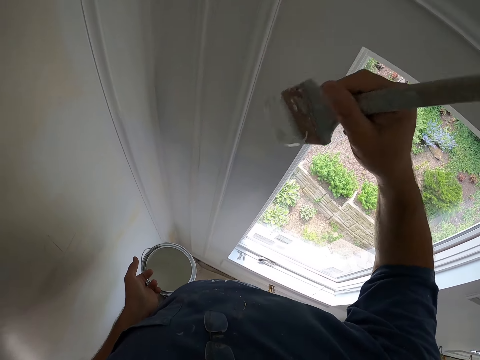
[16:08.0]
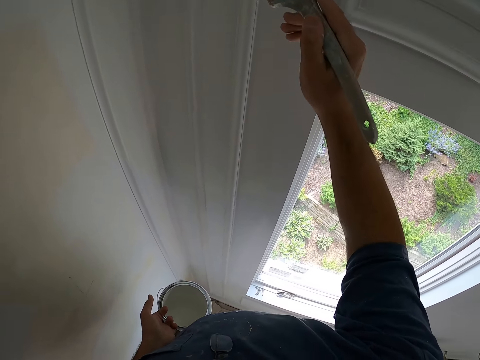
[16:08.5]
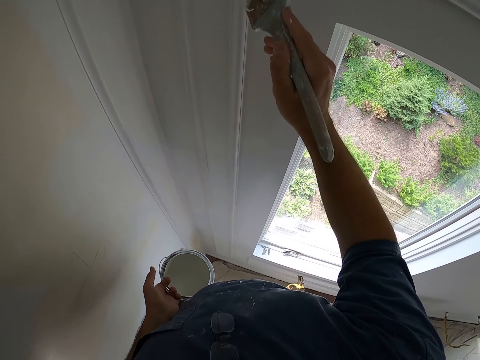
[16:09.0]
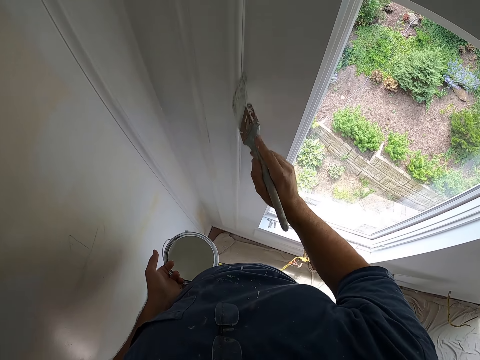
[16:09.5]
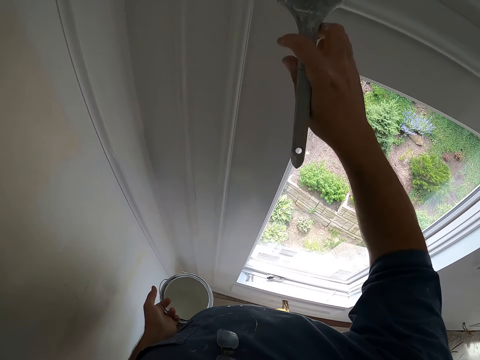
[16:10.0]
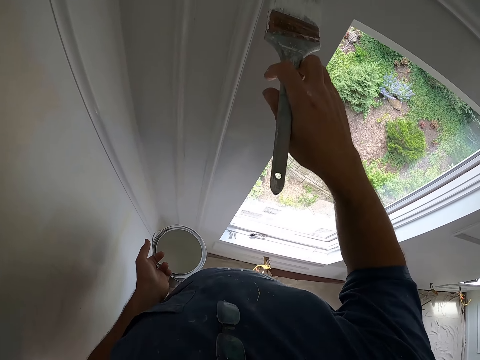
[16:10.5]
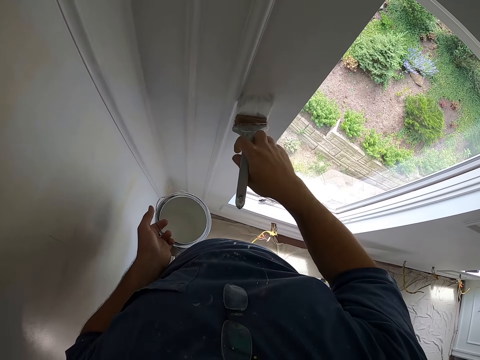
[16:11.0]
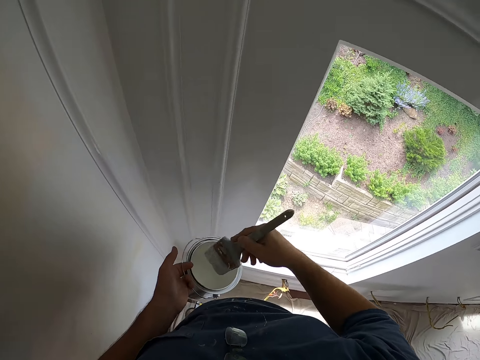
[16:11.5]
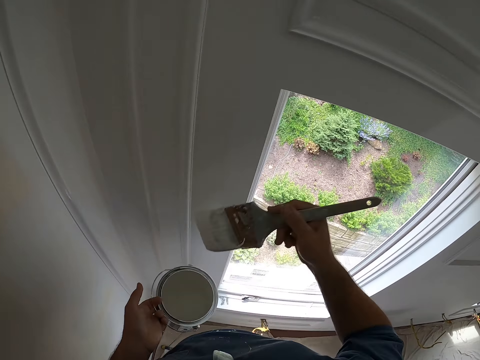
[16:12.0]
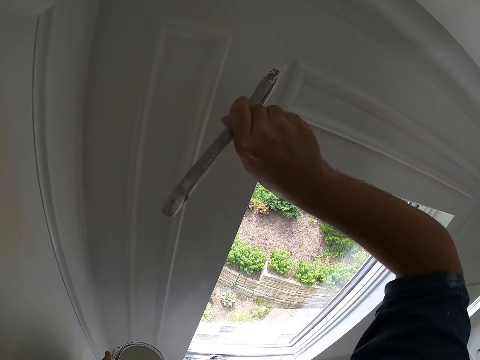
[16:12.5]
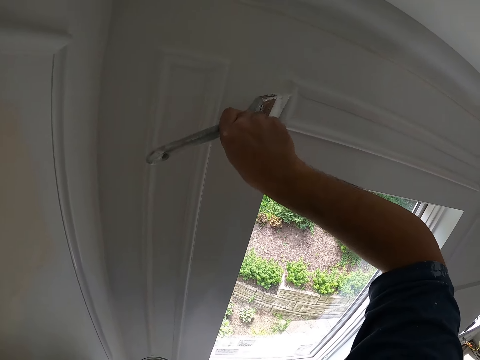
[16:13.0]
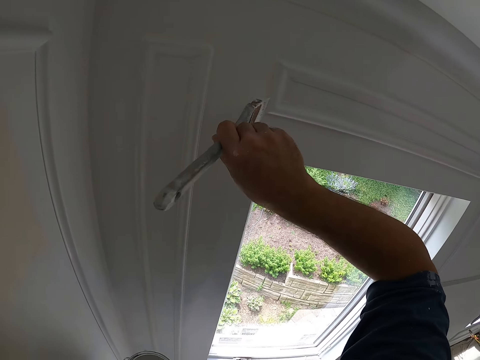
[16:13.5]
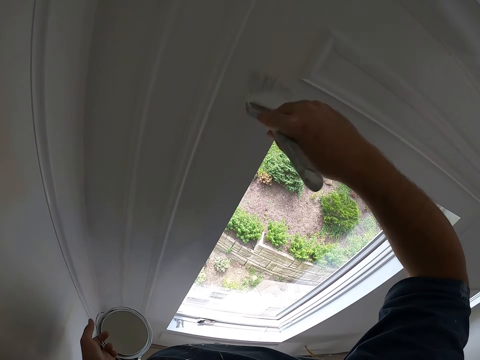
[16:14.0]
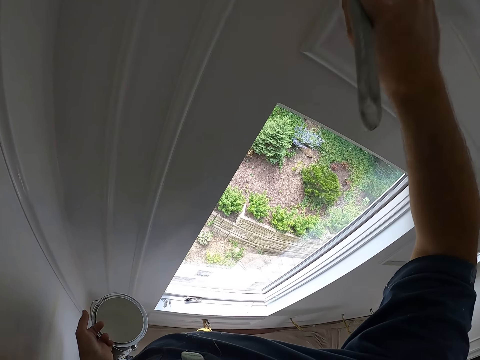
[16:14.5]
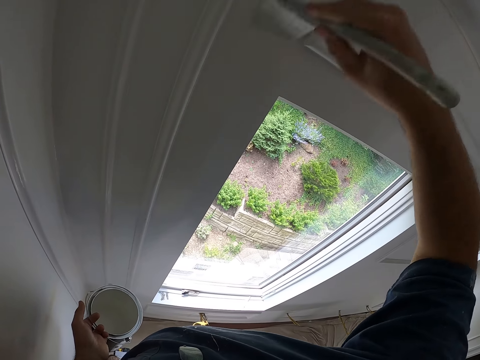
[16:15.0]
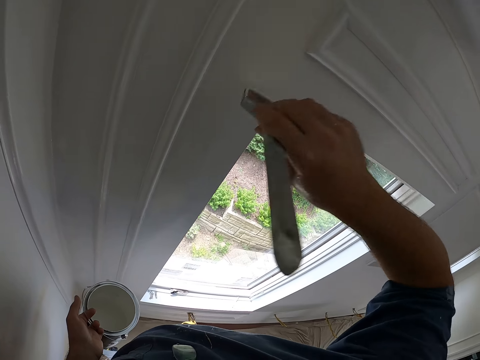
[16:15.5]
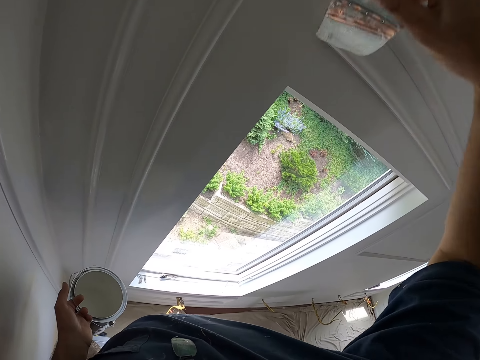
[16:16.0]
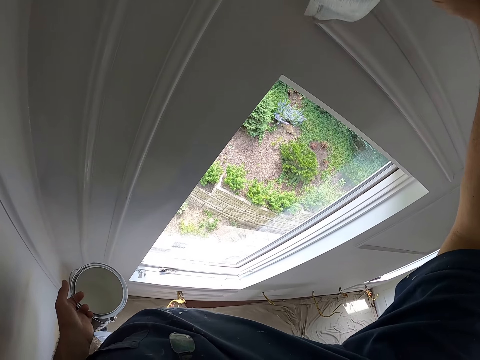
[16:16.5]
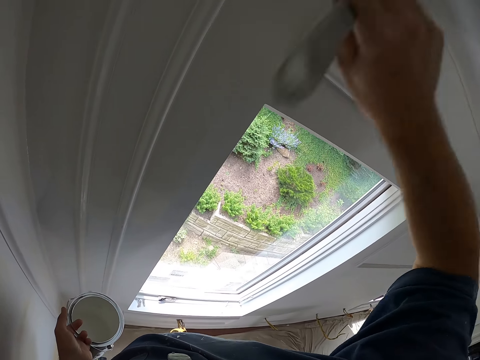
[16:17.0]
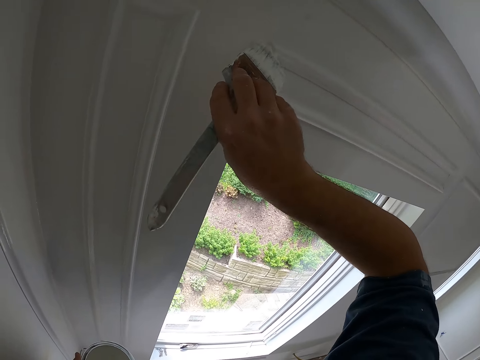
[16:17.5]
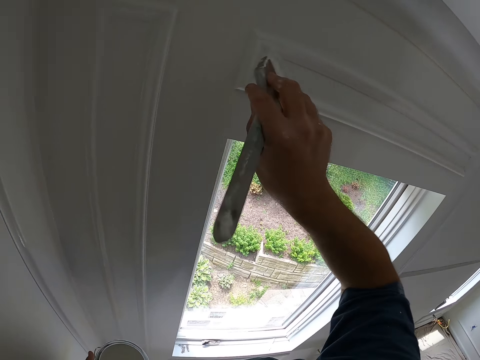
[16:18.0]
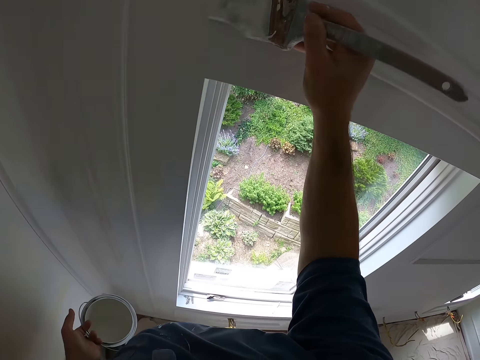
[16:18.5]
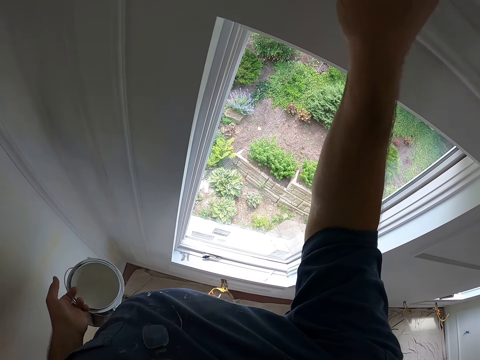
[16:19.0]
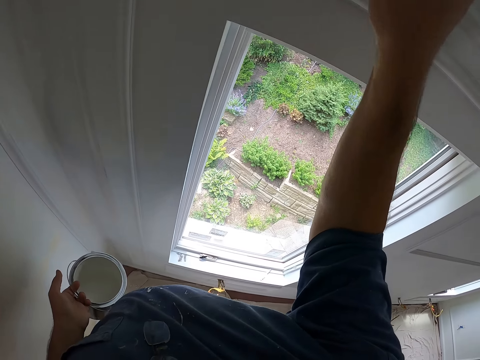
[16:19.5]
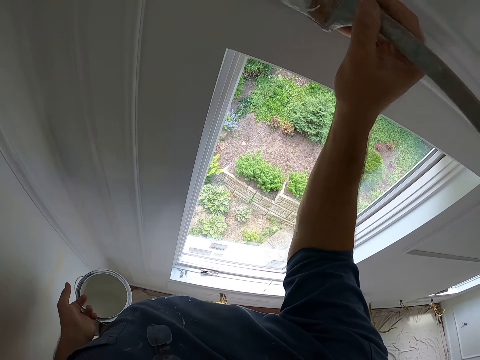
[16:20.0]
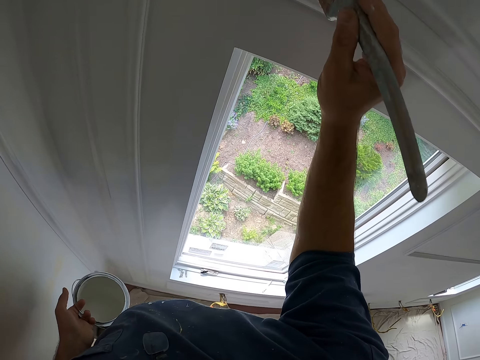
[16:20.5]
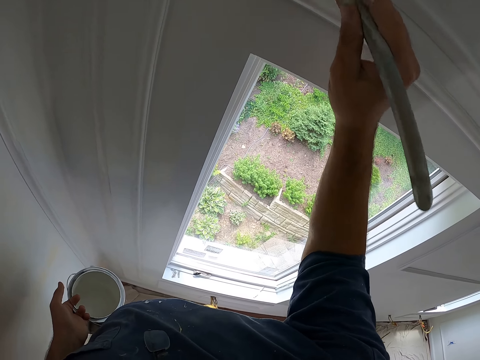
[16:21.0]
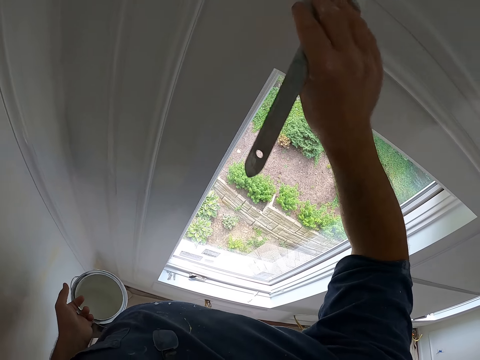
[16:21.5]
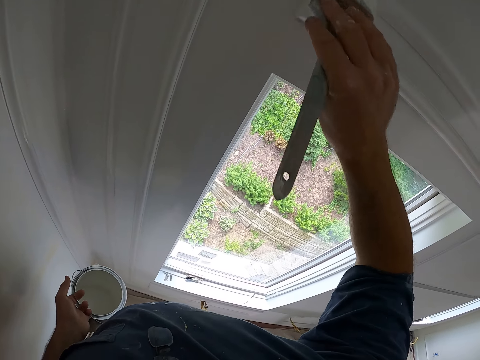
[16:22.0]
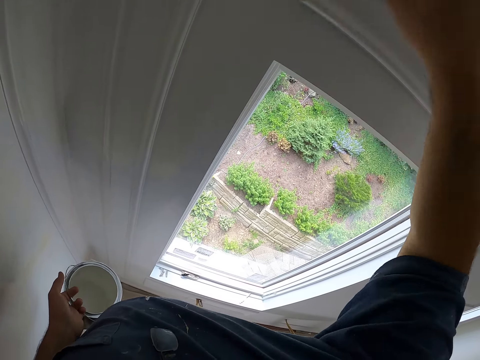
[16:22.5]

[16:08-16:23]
The camera wearer dips the painting brush in the paint can. They paint the window or wall with the painting brush.

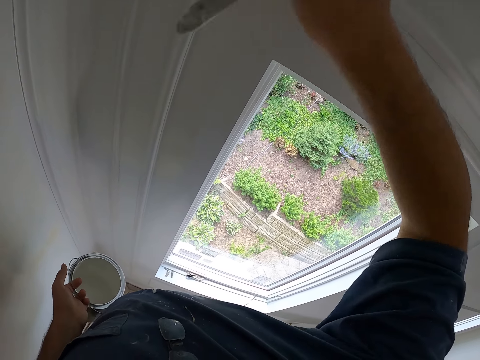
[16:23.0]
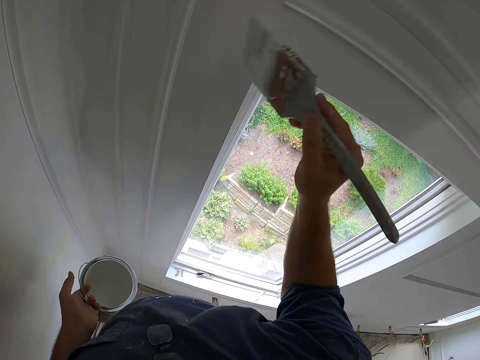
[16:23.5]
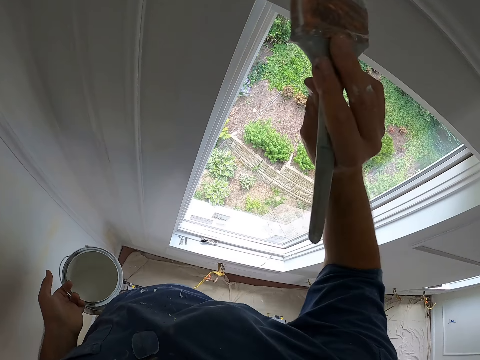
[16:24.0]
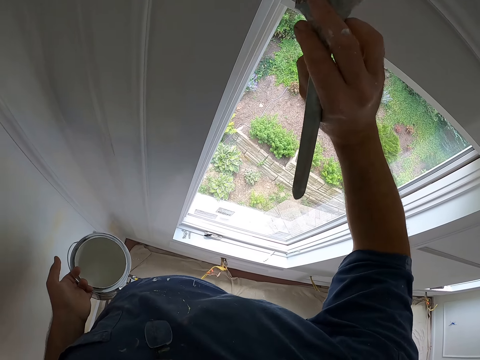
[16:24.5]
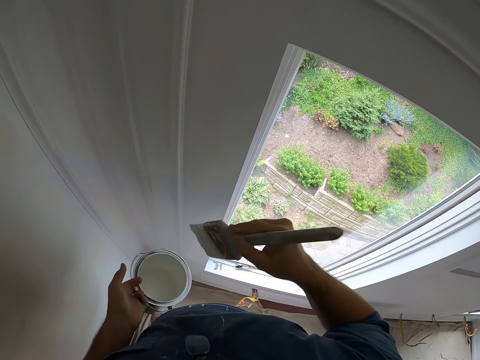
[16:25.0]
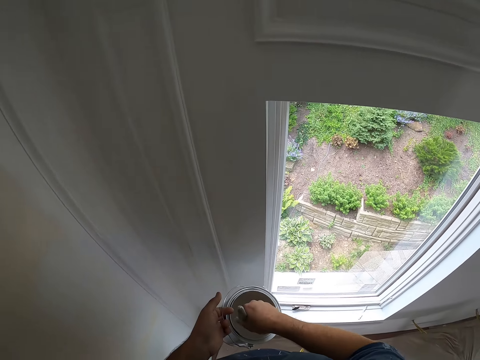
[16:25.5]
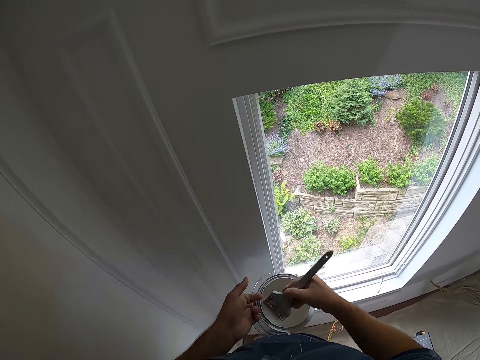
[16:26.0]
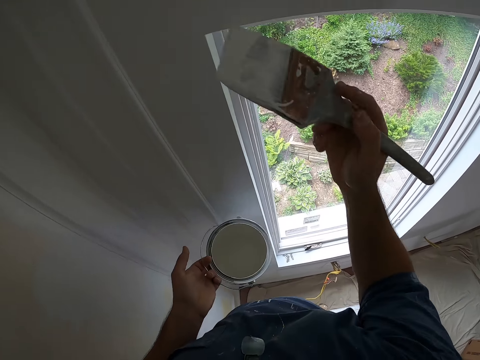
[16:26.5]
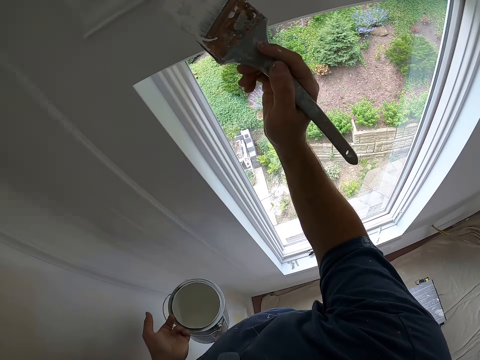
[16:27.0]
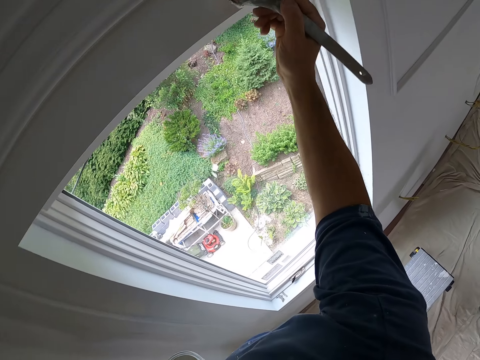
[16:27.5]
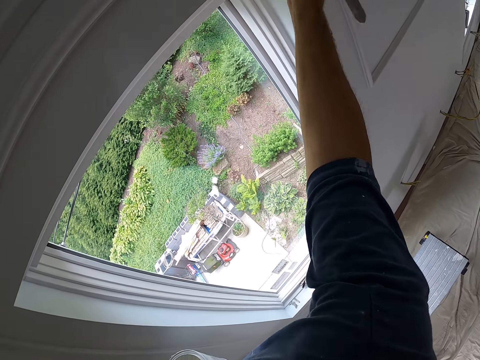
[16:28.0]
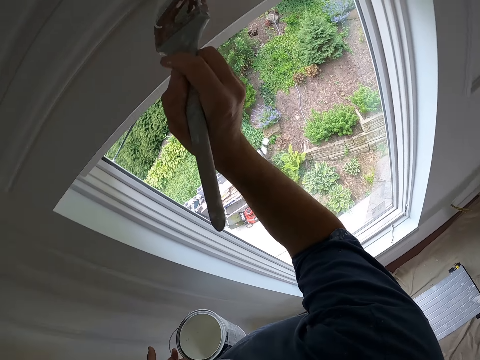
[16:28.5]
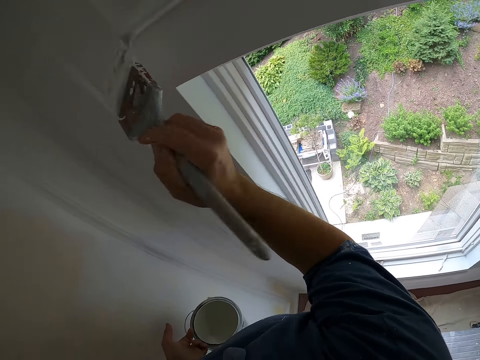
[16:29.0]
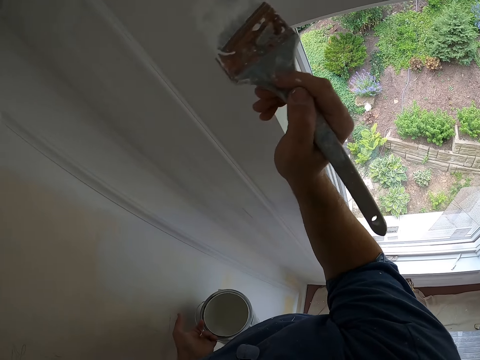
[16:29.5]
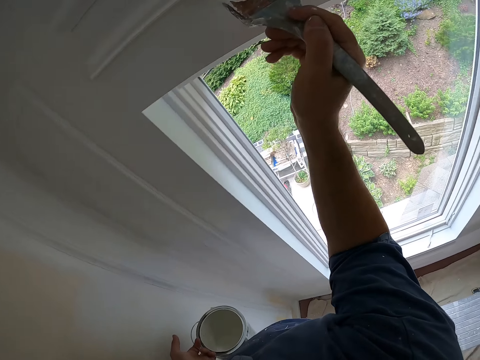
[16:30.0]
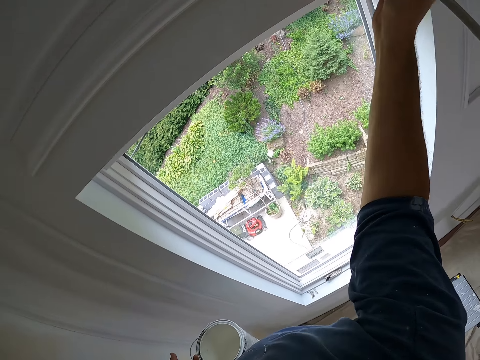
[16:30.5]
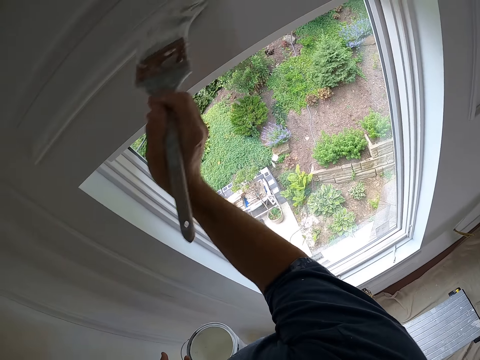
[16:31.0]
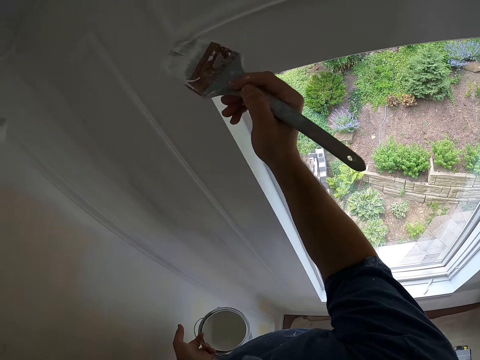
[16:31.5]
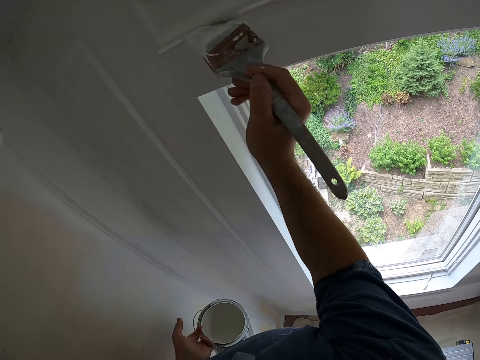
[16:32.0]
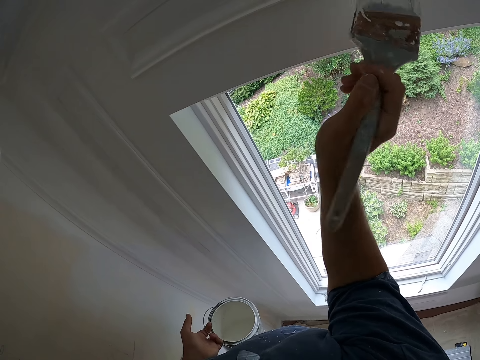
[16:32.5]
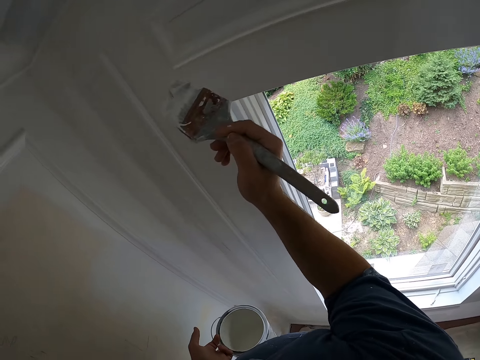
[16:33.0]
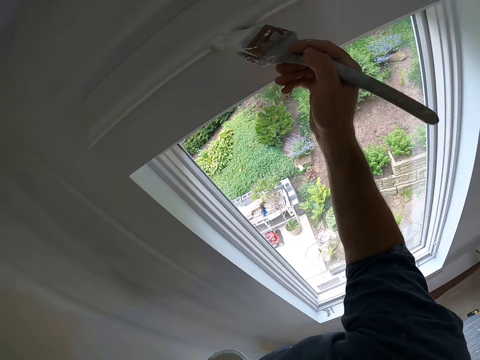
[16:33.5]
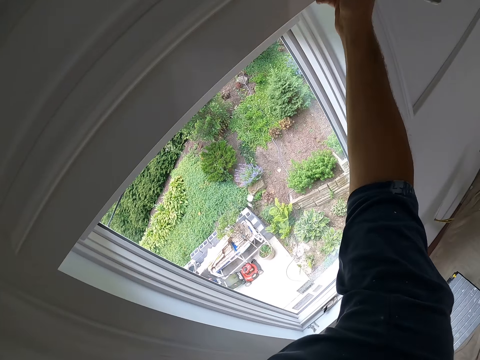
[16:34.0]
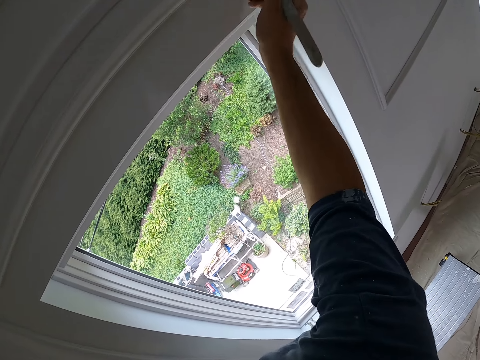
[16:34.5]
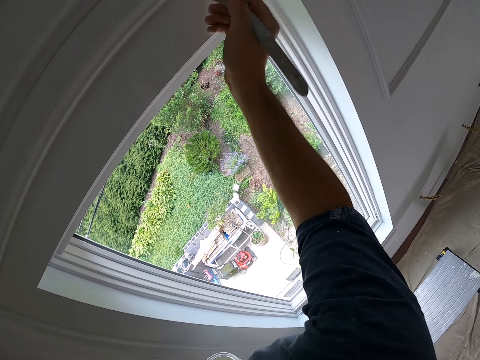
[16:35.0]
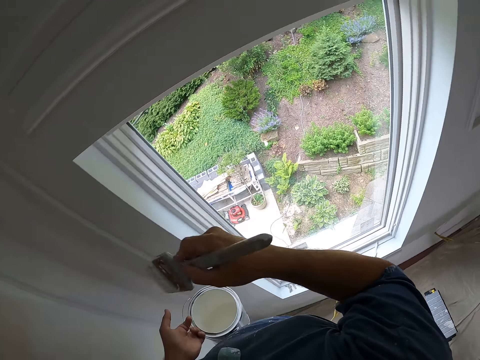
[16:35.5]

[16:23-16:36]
The camera wearer dips the painting brush in the paint can. They paint the window or wall with the painting brush.
